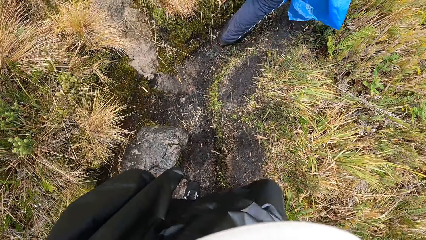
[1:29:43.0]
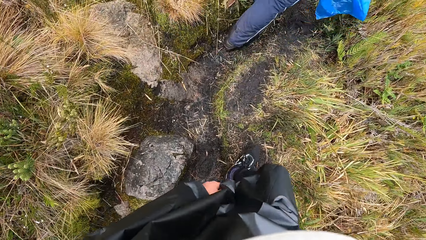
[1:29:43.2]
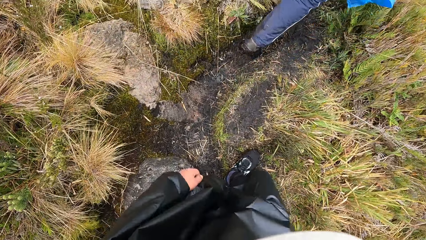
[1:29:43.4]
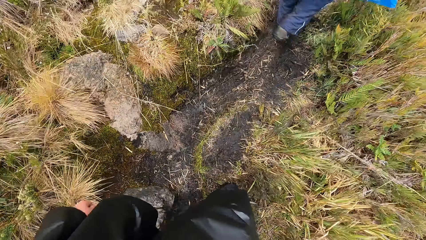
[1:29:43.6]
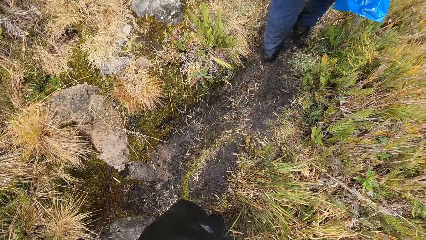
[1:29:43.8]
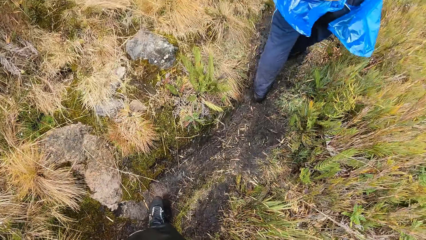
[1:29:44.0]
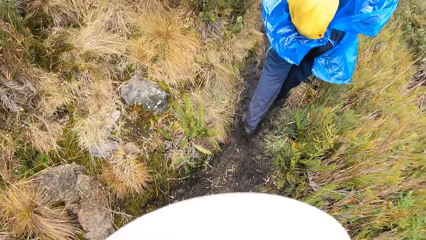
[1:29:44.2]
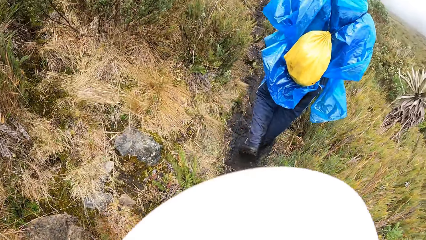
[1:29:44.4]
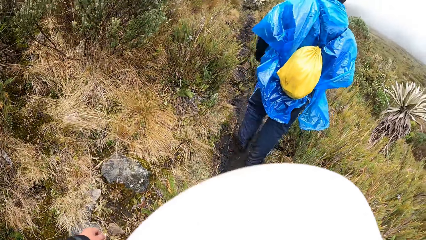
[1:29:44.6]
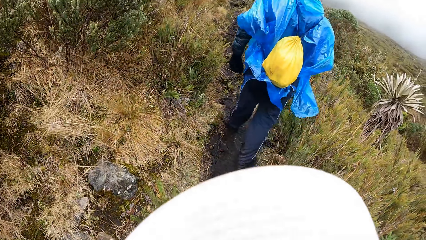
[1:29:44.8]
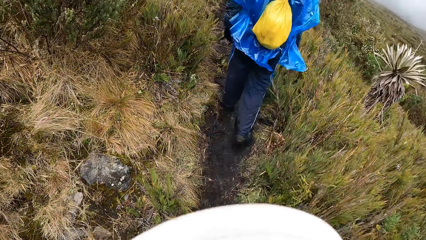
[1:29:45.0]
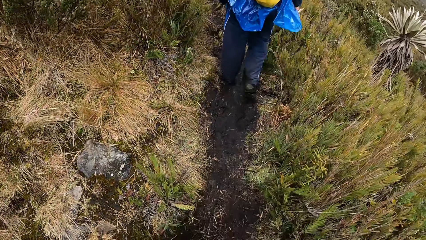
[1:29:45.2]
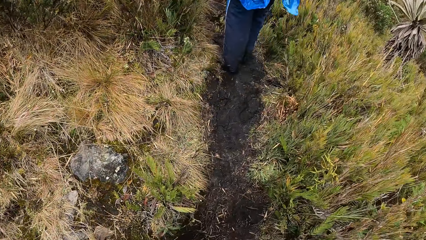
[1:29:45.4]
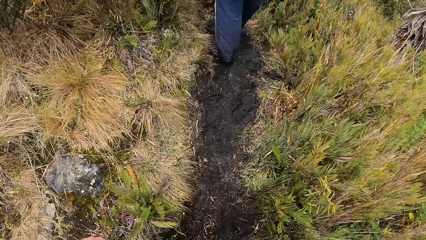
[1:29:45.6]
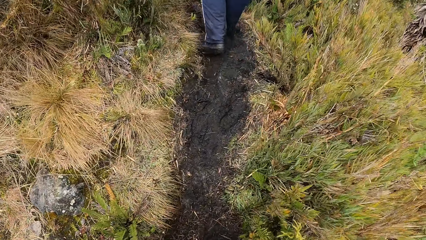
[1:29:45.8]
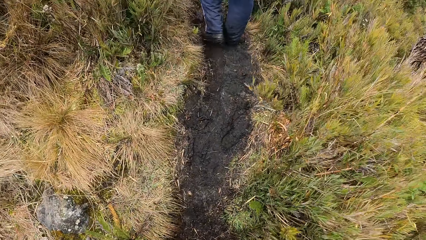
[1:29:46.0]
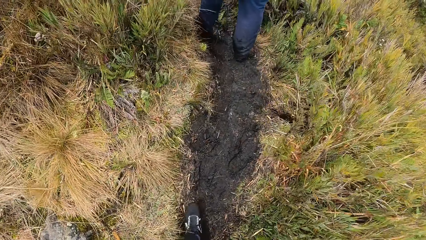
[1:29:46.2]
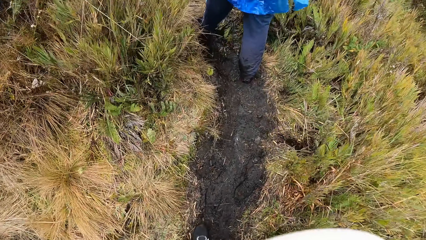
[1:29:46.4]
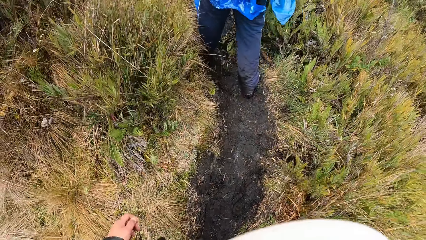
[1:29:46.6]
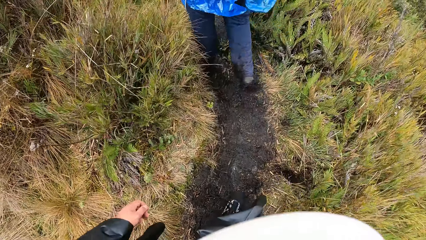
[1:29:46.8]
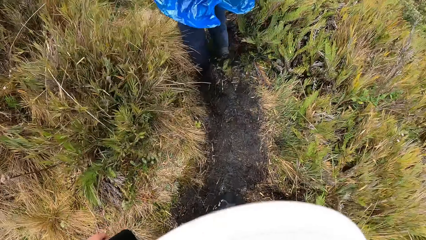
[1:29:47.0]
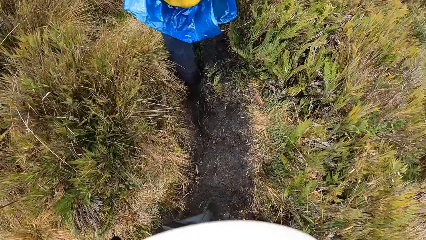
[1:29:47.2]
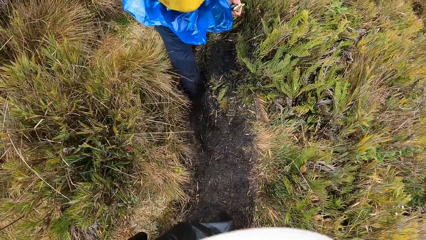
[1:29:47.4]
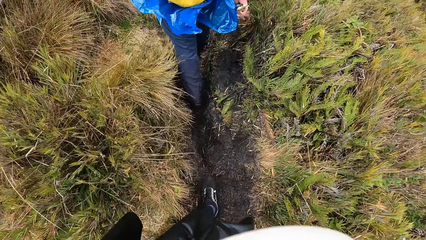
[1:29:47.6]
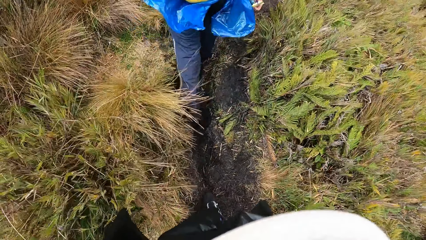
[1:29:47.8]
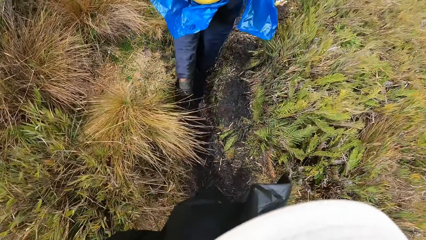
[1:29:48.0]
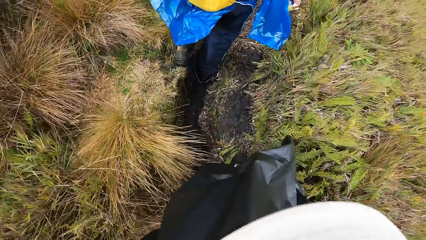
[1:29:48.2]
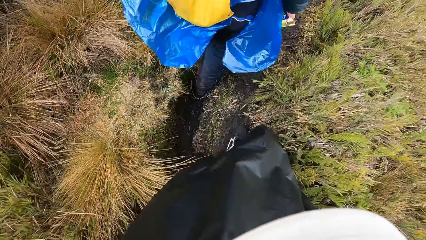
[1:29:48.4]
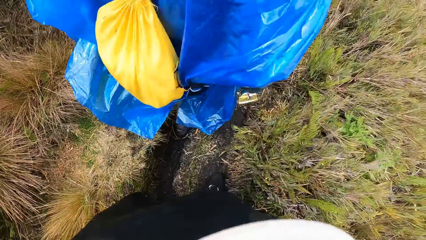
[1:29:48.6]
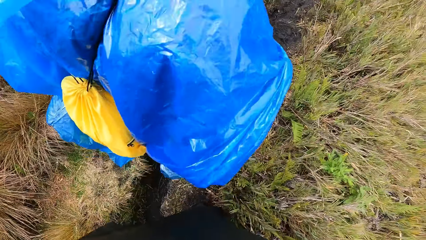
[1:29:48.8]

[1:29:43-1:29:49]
The camera wearer follows a man.

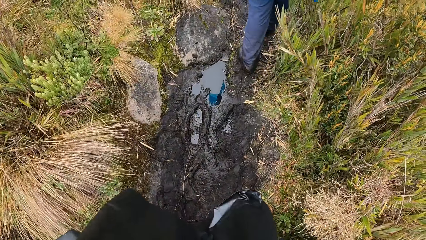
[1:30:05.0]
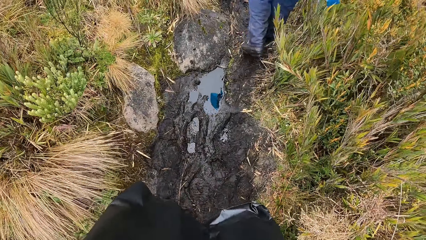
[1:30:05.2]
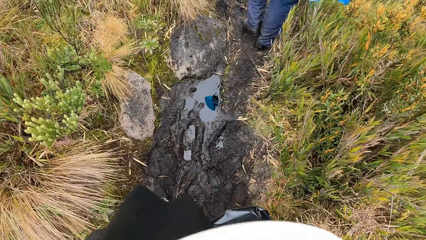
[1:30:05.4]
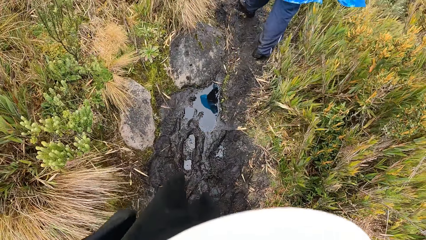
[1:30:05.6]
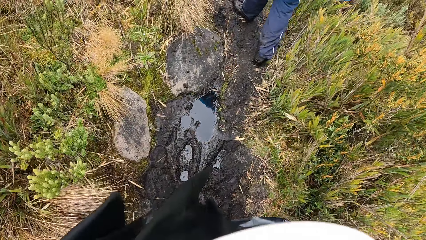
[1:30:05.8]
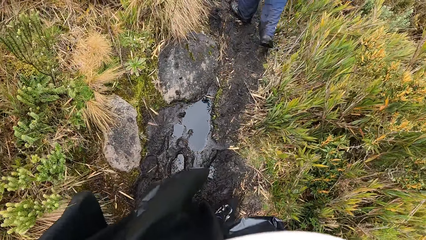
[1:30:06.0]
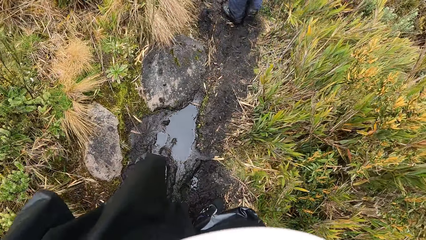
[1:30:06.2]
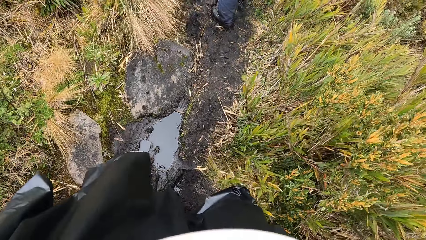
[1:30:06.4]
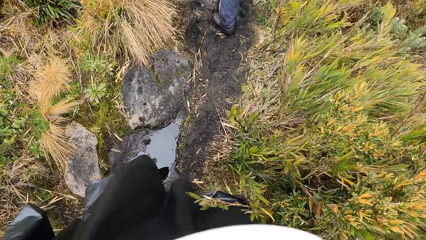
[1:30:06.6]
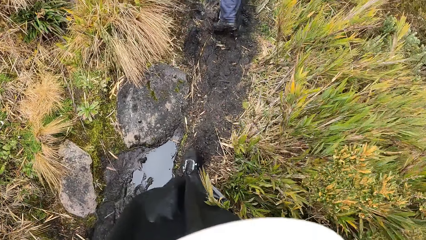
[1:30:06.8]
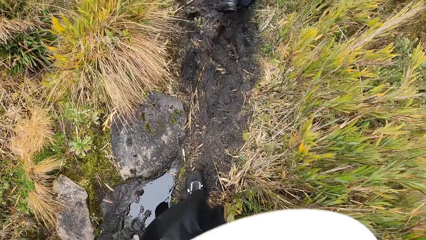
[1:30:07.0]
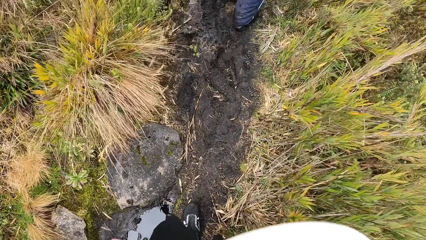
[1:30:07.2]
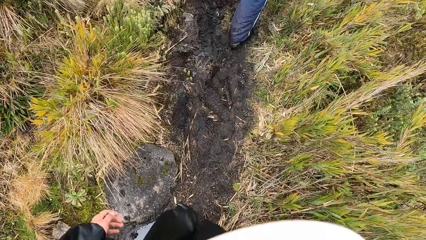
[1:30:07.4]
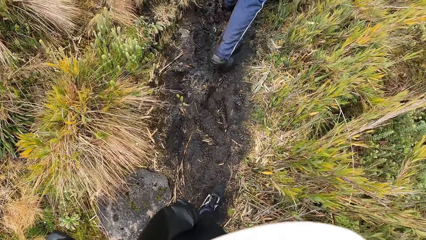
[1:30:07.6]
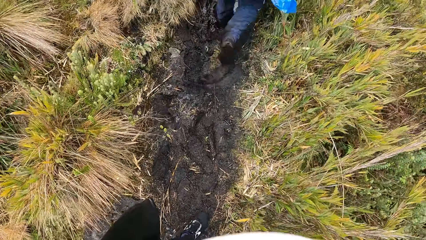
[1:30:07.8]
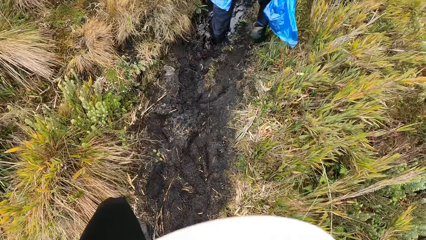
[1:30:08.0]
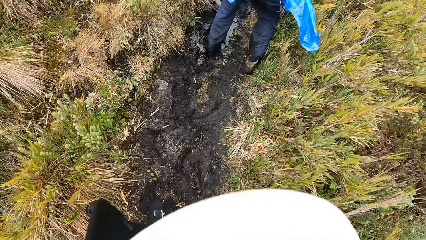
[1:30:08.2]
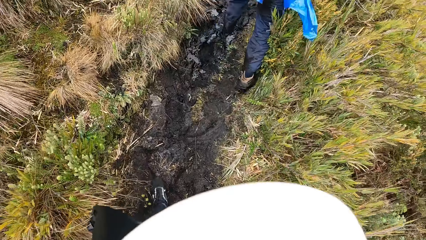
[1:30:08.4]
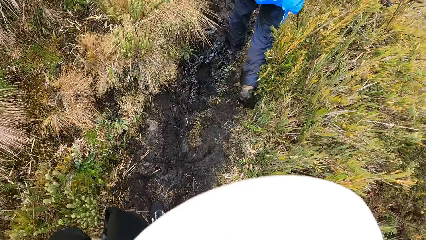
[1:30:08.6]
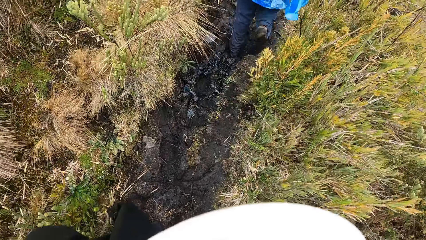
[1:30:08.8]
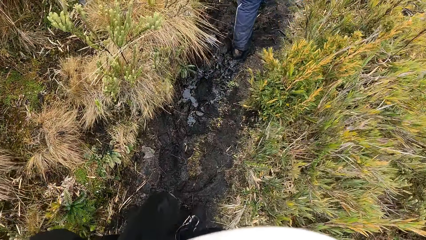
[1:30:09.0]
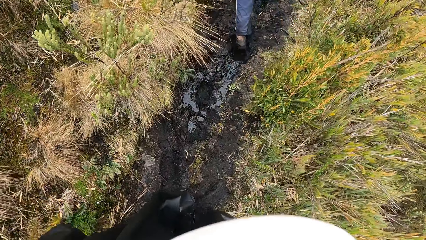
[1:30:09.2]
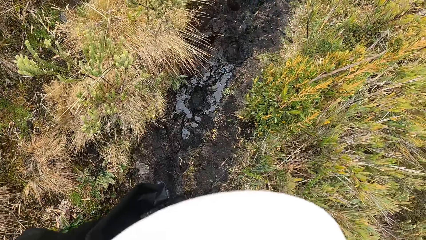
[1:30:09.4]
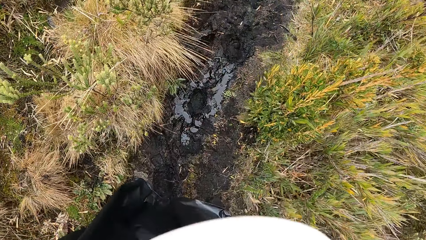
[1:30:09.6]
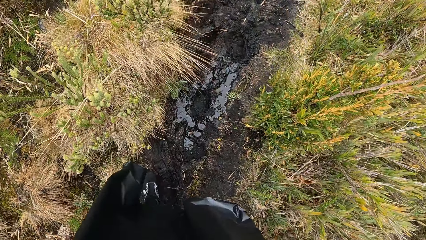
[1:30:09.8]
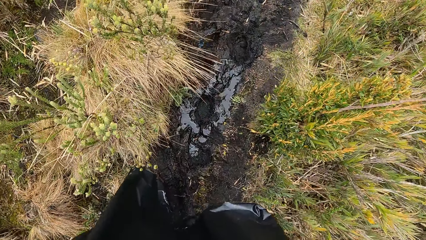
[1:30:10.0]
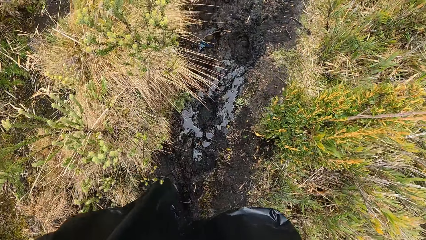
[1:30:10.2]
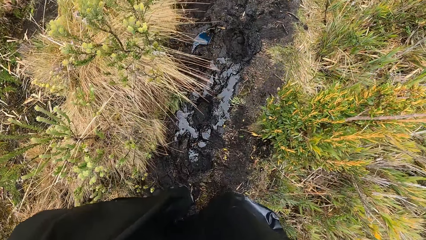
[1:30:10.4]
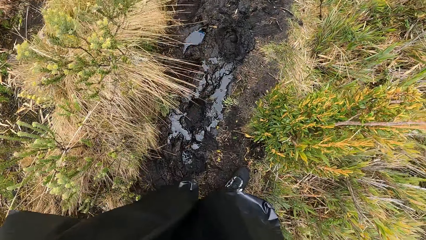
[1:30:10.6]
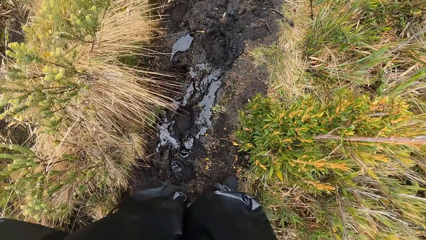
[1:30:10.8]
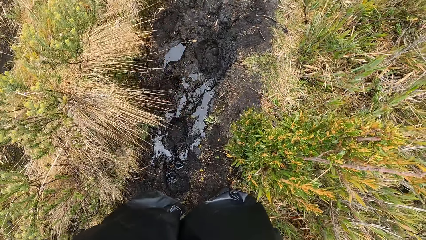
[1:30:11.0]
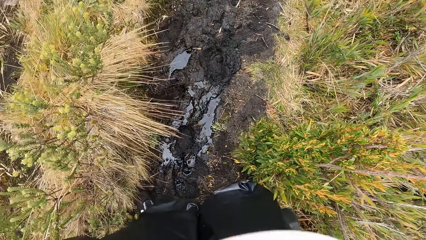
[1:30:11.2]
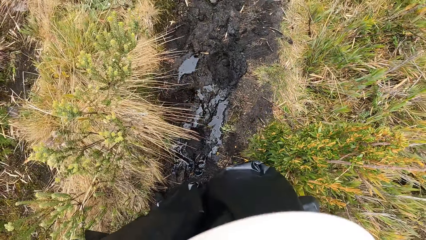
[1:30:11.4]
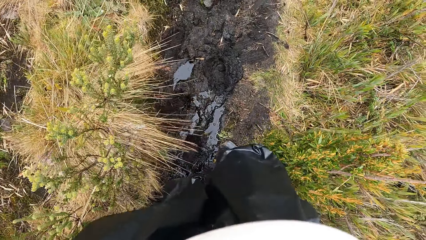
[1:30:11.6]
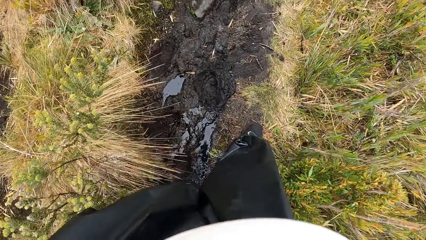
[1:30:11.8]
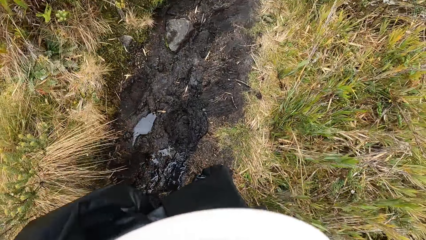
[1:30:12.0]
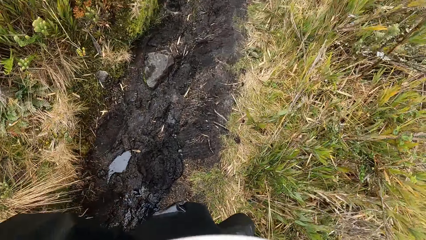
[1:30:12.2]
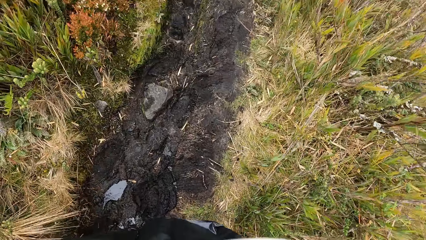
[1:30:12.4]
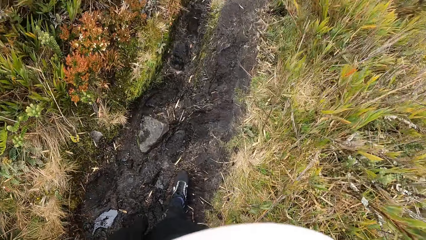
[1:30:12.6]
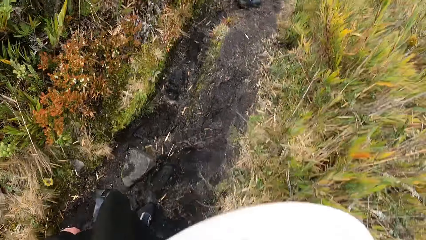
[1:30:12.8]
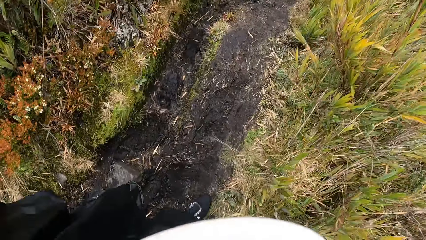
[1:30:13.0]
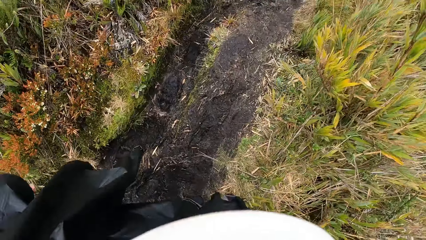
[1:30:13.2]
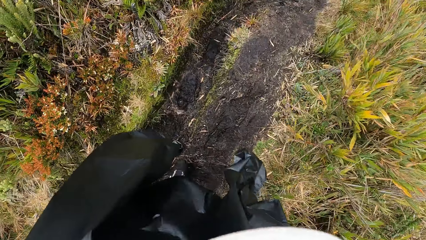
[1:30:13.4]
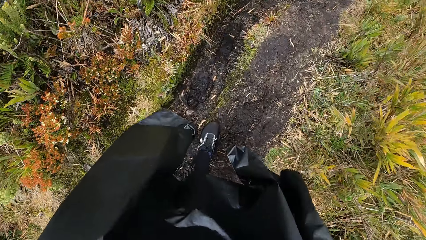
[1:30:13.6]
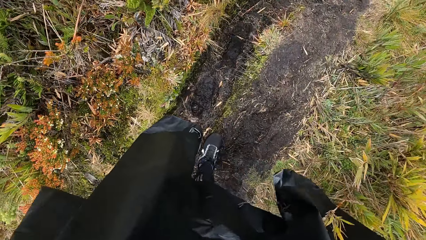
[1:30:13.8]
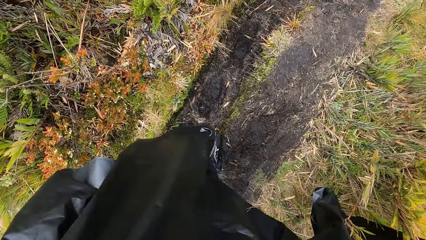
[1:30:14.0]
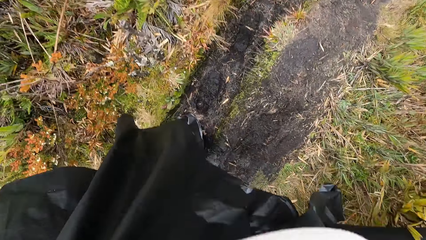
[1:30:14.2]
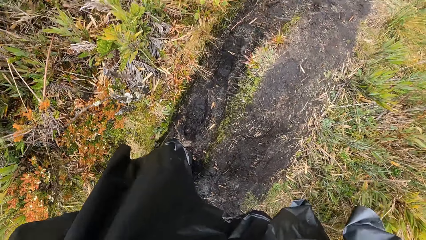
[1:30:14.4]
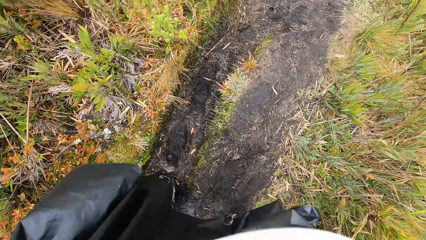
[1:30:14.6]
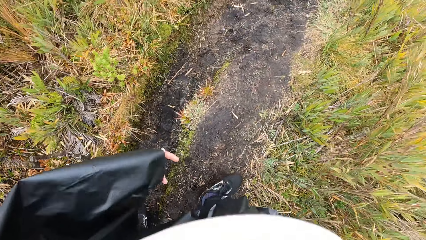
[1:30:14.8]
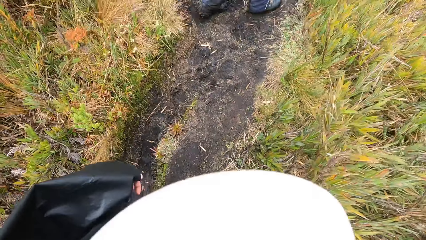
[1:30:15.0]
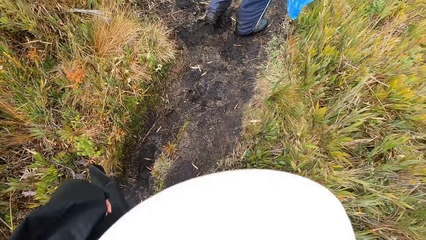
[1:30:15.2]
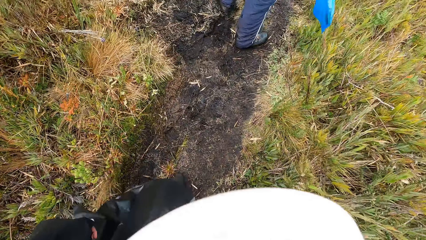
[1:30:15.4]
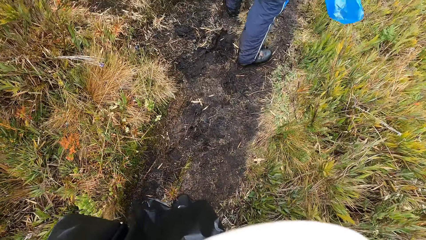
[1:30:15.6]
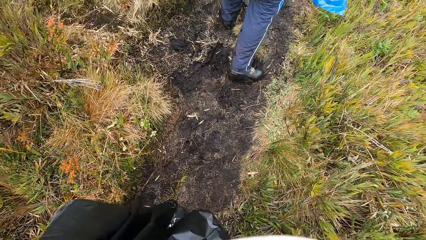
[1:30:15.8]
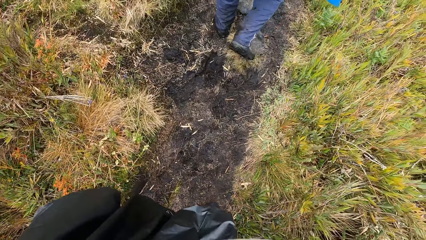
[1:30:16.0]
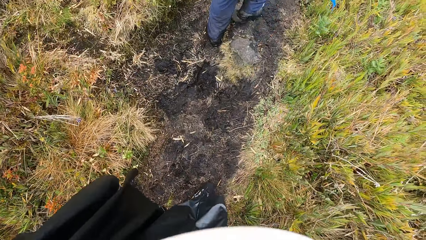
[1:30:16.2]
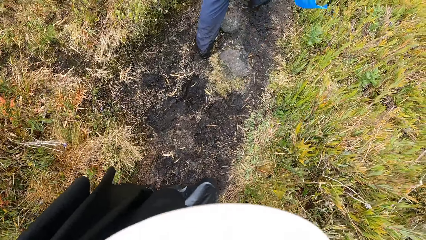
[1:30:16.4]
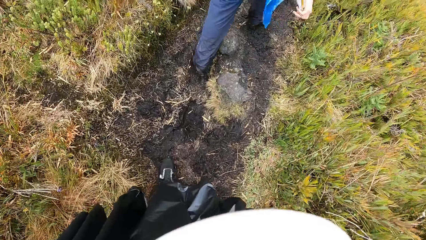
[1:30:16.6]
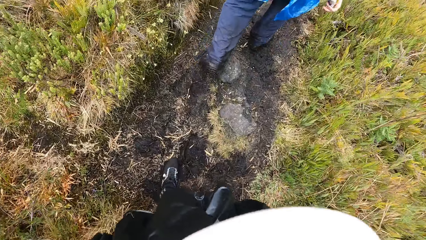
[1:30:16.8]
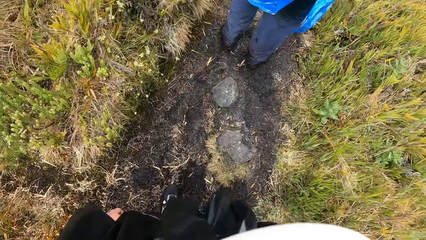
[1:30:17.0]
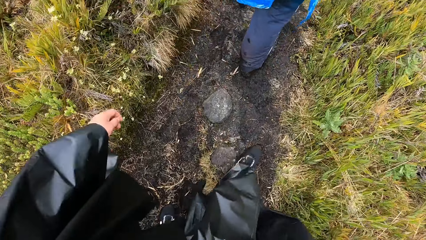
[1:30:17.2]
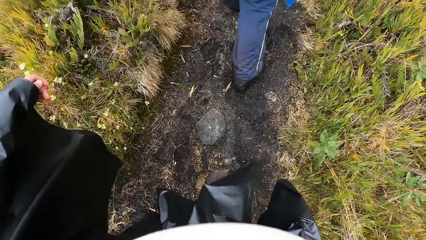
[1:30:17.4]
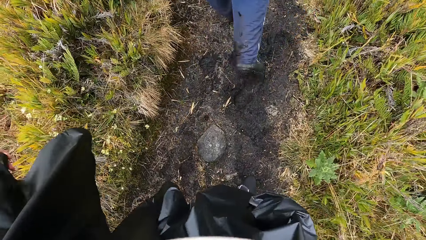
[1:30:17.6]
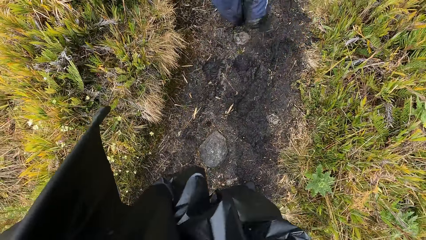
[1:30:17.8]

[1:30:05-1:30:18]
The camera wearer walks past a puddle of water.
